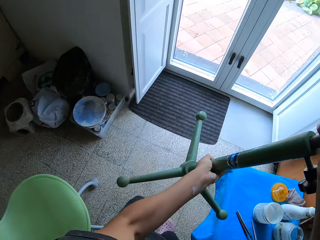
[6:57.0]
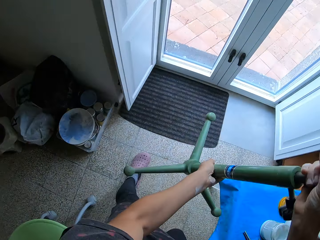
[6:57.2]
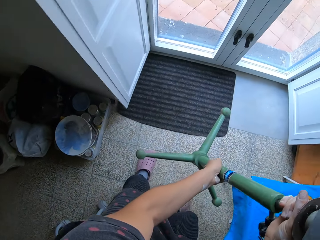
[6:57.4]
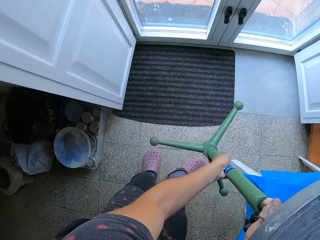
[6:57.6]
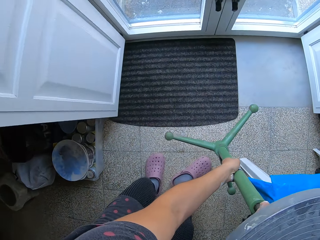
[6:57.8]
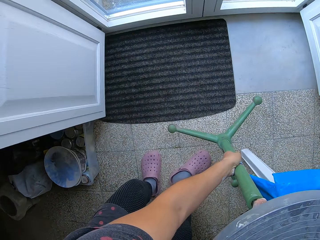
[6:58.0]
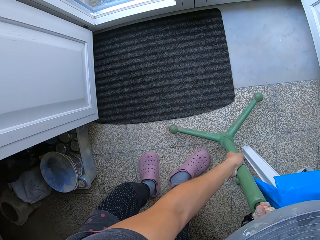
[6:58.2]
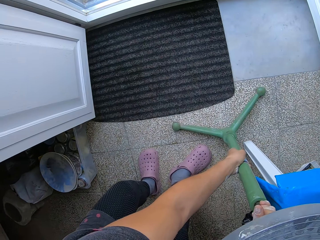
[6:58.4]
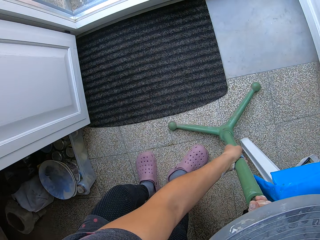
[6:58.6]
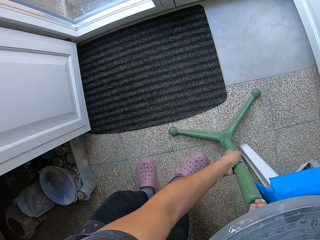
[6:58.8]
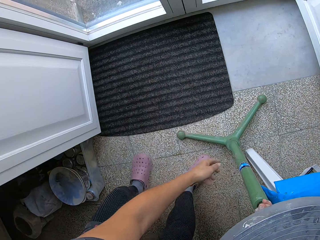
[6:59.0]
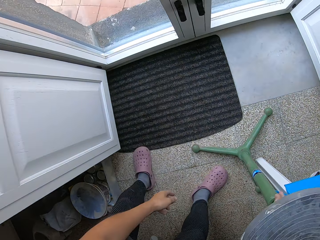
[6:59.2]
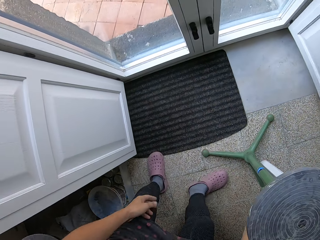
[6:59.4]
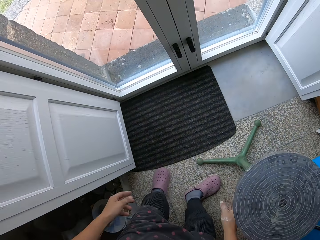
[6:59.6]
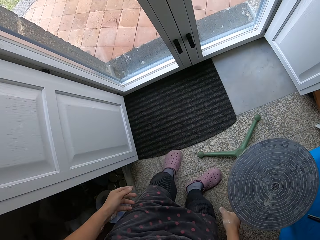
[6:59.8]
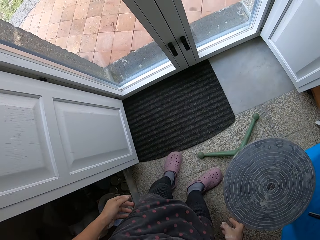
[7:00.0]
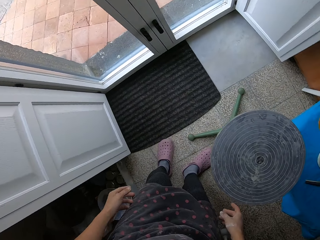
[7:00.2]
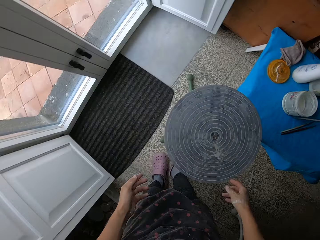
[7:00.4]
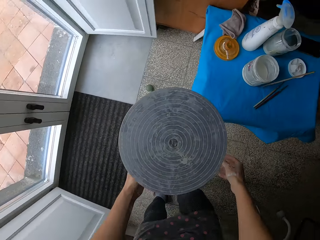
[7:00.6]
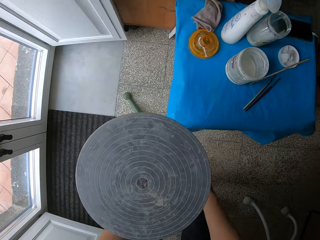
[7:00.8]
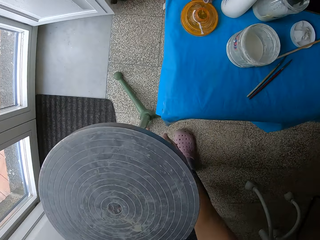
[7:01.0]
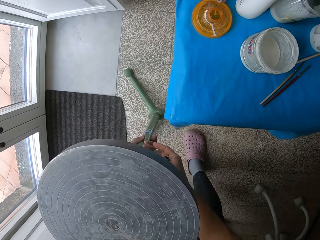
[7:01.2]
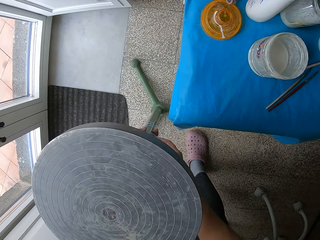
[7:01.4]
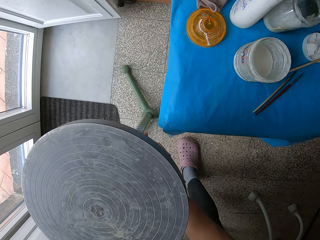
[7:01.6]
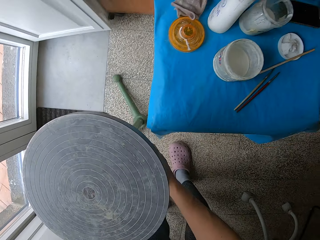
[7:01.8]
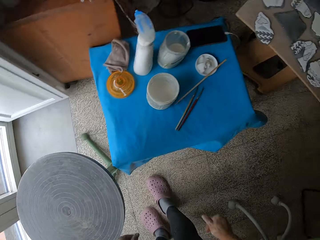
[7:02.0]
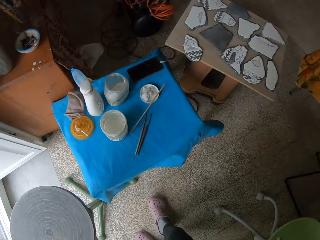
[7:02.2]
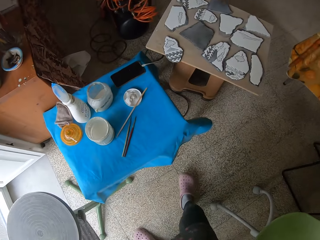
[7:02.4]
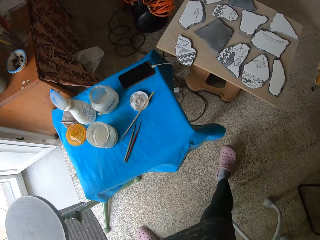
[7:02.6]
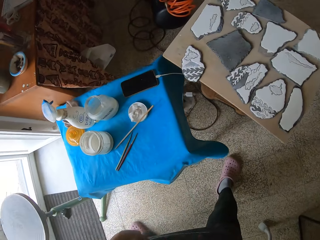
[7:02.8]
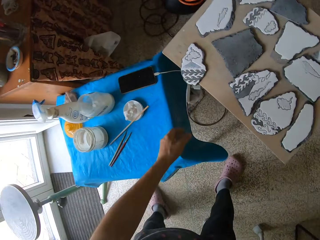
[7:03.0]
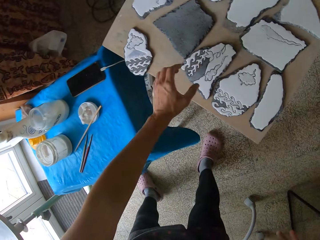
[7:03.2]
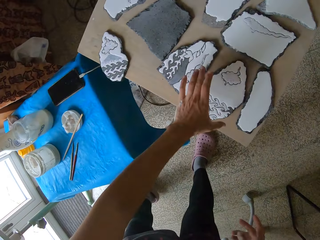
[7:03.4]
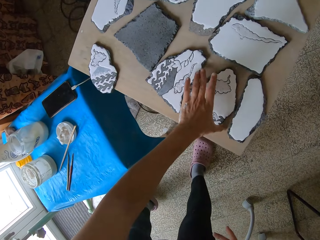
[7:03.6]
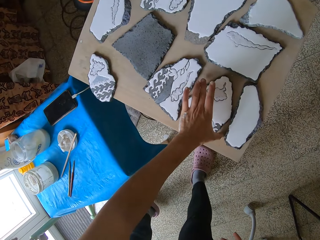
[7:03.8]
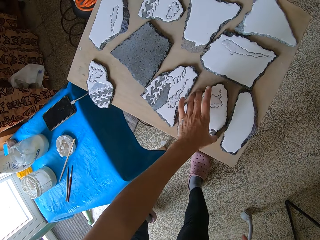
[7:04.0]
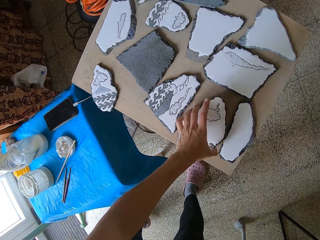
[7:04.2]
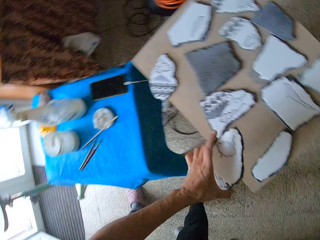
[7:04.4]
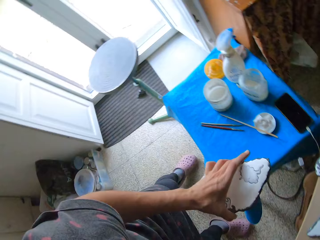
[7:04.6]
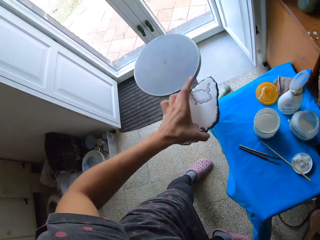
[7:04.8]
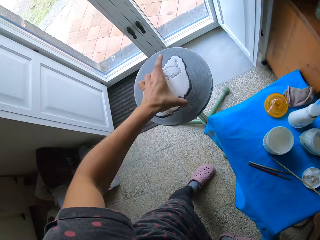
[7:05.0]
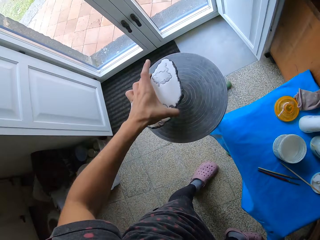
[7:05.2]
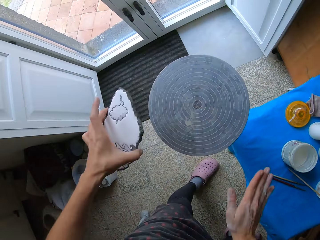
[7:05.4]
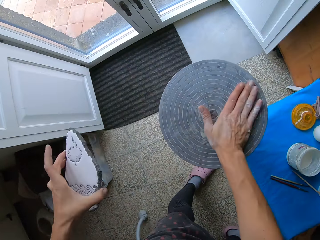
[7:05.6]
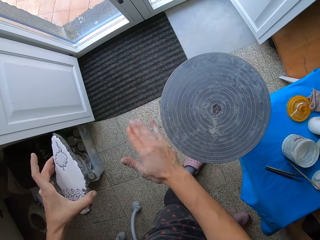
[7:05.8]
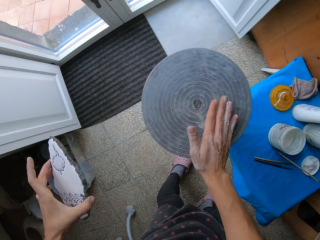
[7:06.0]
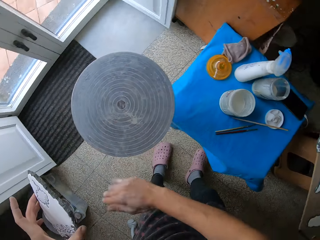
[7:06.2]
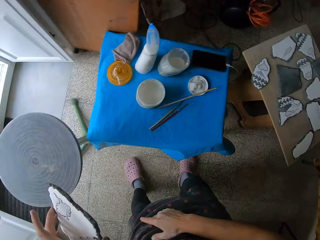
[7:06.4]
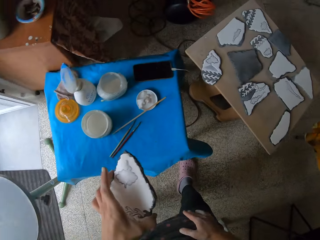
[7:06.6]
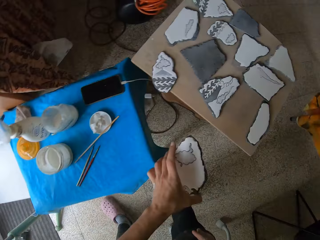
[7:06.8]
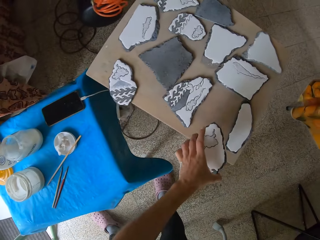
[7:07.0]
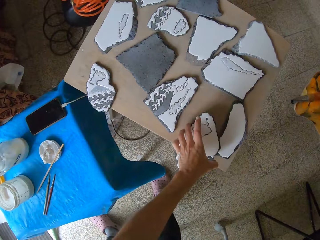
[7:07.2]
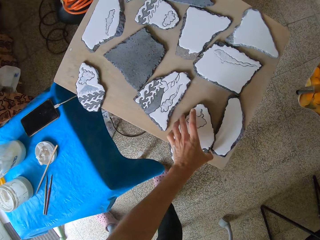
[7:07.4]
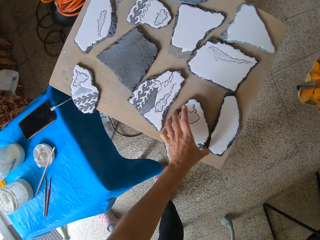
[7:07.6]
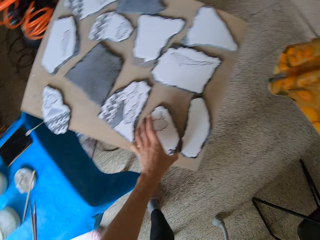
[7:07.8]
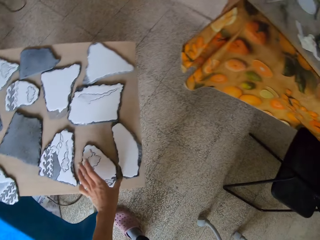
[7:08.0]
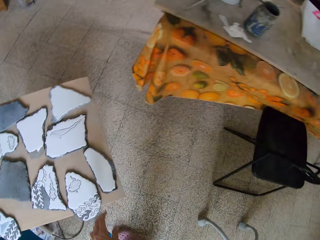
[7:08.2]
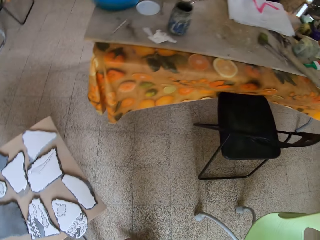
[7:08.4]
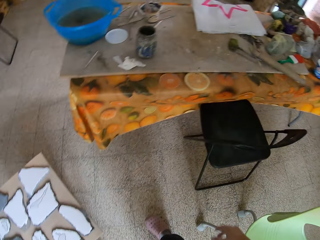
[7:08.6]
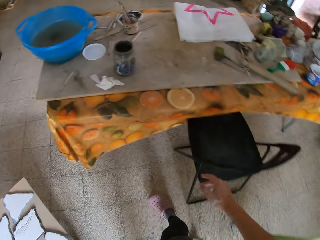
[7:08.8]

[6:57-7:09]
The camera wearer drops the pottery wheel beside the stool with her hands. She places her hands on the rod of the pottery wheel. She picks up a painted ceramic craft from a wooden slab stool with her left hand. She wipes the surface of the pottery wheel with her right hand. She places the painted ceramic craft in her left hand on the wooden slab stool.

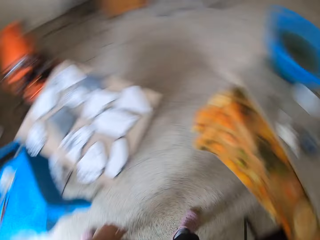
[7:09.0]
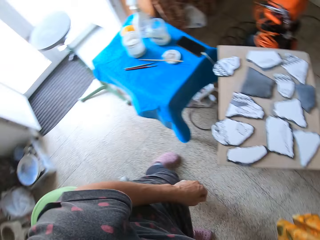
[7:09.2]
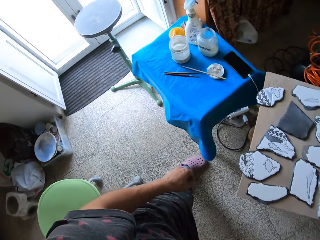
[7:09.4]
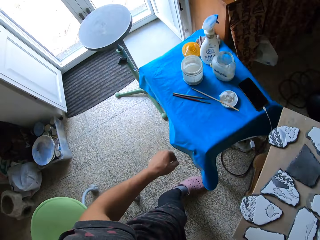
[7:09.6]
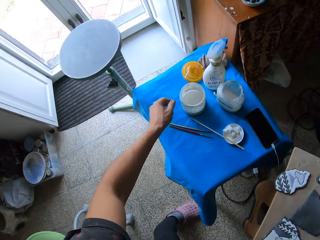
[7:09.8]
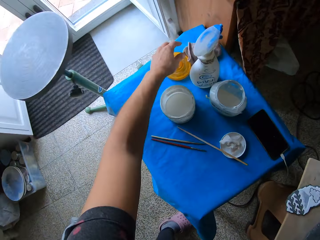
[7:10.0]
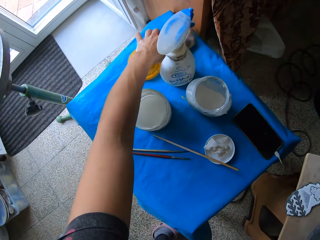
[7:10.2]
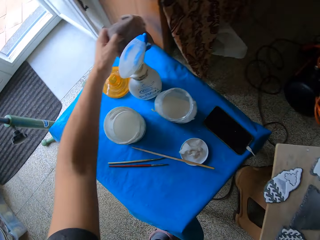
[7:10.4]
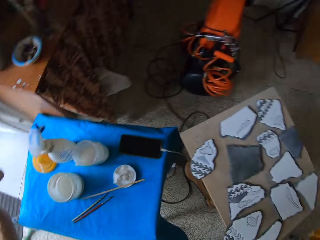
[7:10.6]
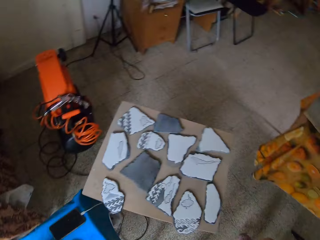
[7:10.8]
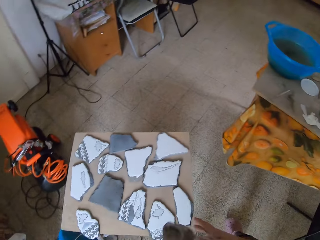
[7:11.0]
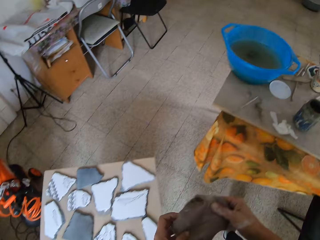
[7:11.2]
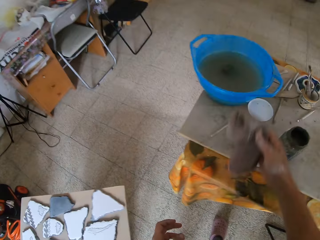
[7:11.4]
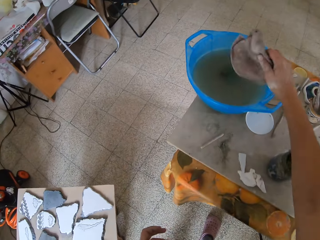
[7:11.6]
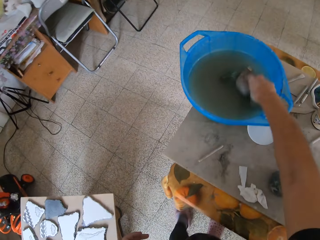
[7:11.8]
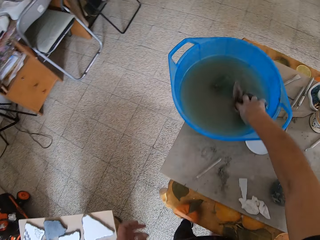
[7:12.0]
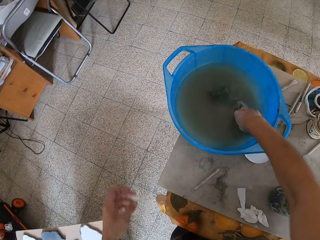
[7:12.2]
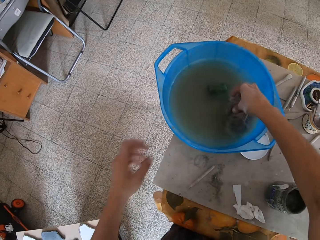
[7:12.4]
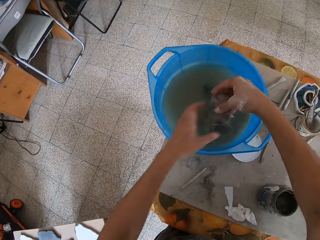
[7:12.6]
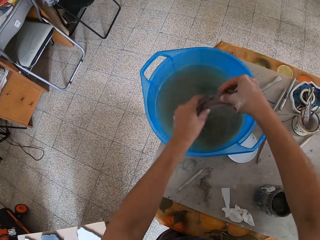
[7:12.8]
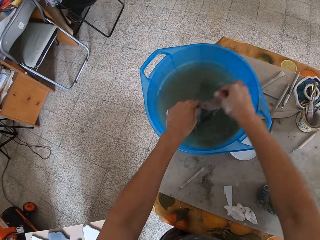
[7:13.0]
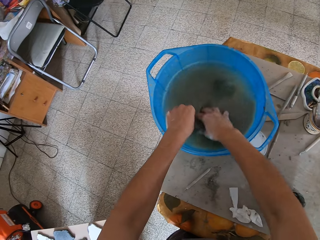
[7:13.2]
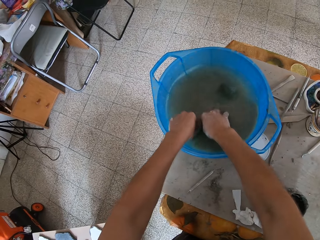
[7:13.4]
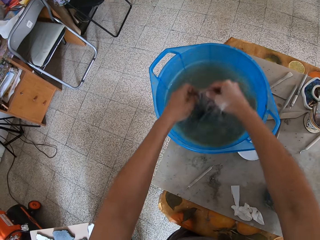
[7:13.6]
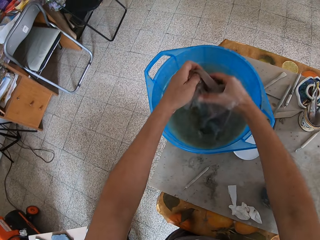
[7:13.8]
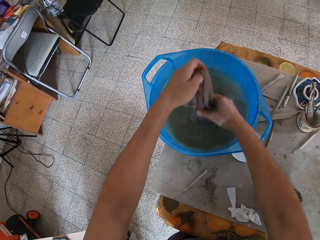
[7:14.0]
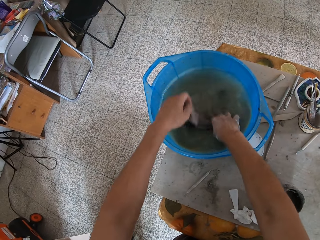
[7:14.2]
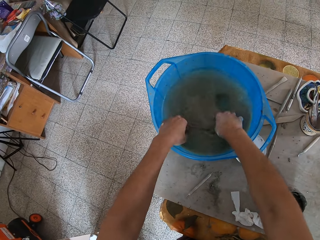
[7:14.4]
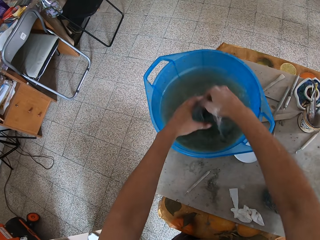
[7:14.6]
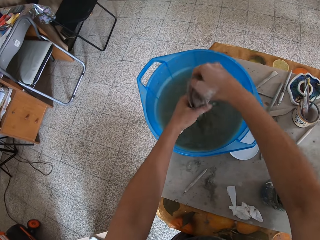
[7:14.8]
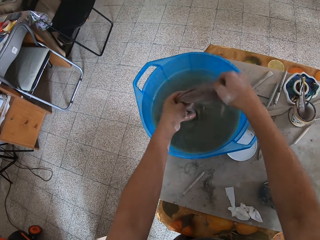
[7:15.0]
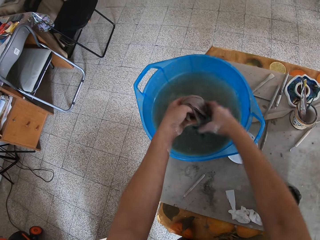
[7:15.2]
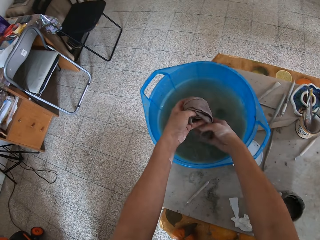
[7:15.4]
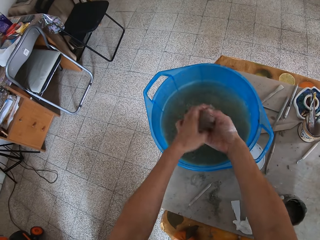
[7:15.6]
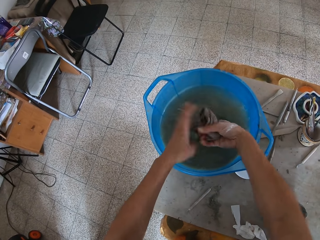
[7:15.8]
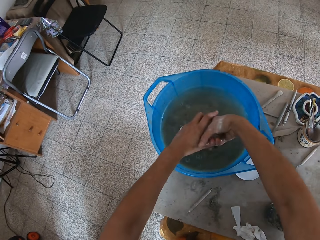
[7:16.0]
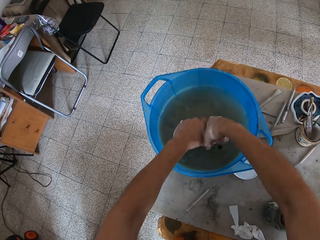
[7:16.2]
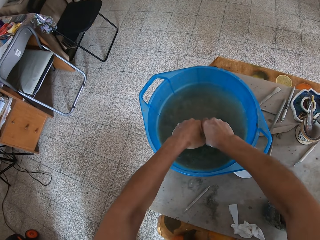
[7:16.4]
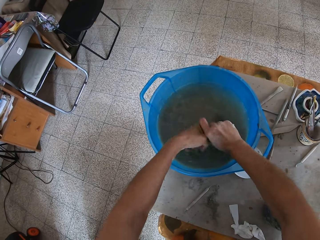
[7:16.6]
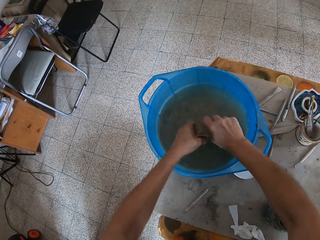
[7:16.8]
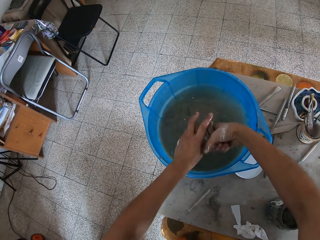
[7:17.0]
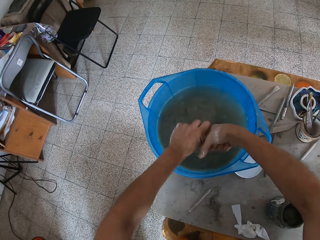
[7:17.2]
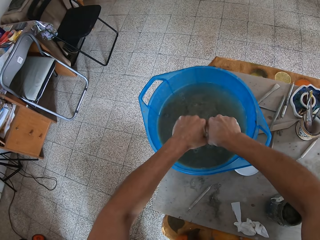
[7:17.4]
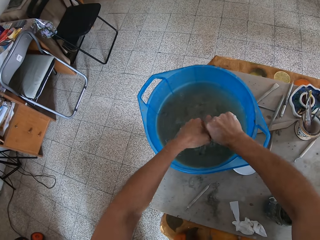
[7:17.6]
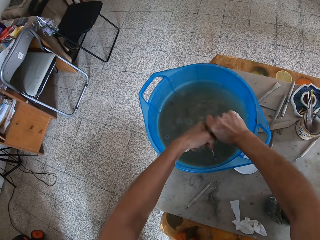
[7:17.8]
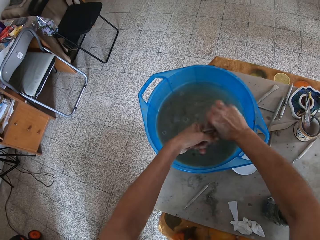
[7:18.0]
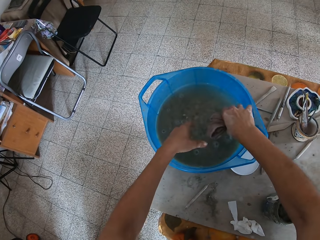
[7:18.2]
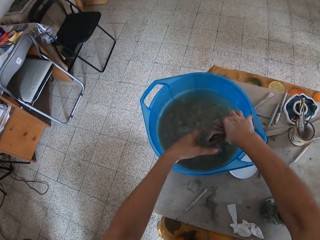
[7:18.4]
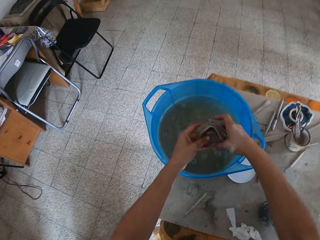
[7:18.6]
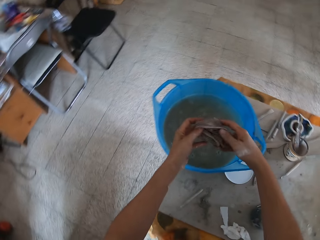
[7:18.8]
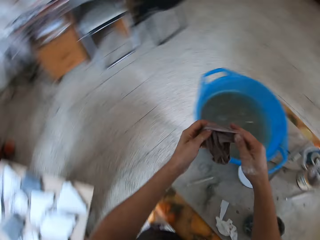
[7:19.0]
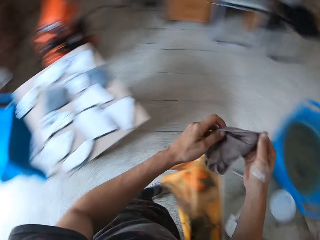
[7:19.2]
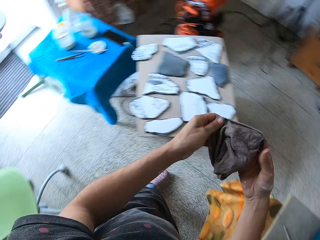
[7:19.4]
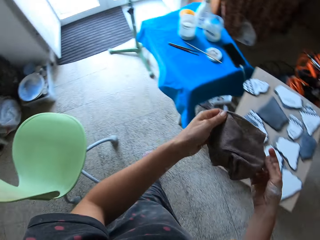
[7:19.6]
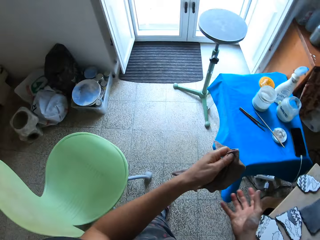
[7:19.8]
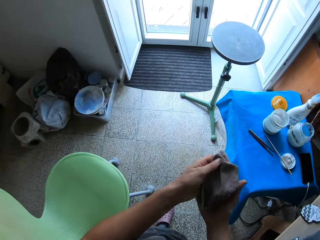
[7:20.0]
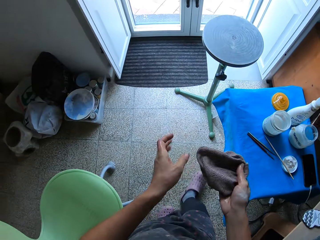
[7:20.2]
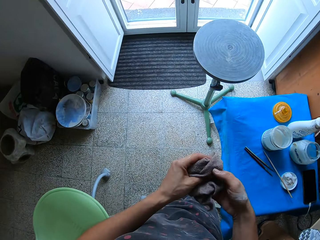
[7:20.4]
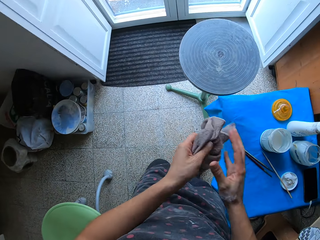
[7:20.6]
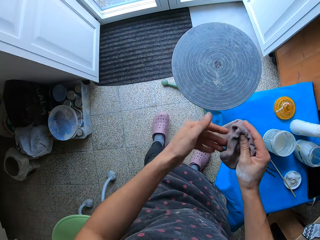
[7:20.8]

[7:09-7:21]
The camera wearer picks up the hand towel or wipe towel on the stool with her left hand. She passes the hand towel in her right hand to her left hand. She washes the hand towel in the bowl of water on the wooden slab stool with her hands. She puts the wipe towel in the water. She squeezes the washed hand towel with her hands.
